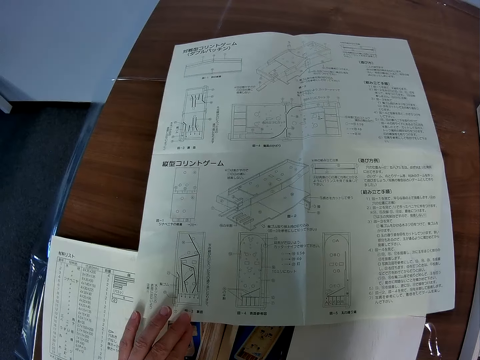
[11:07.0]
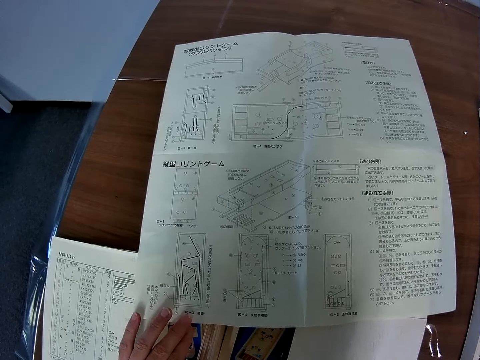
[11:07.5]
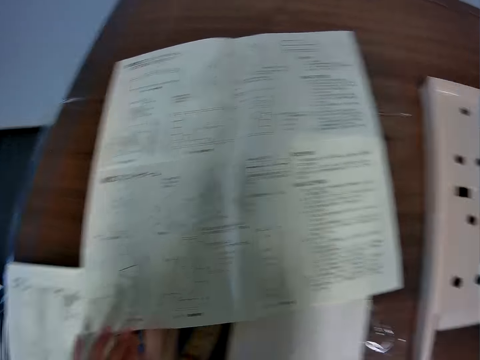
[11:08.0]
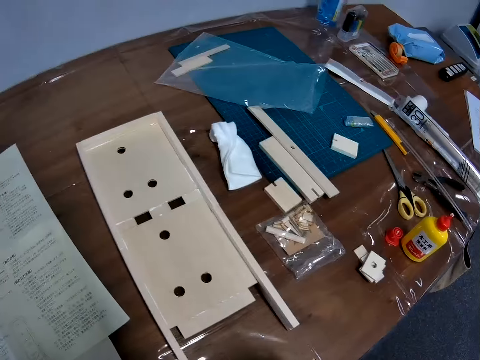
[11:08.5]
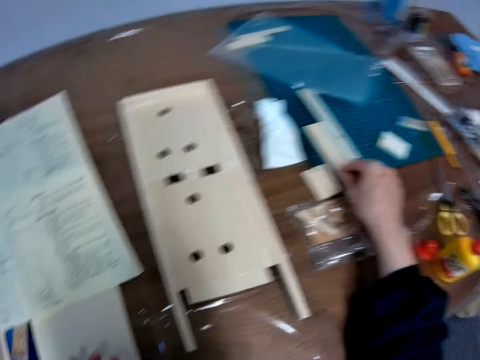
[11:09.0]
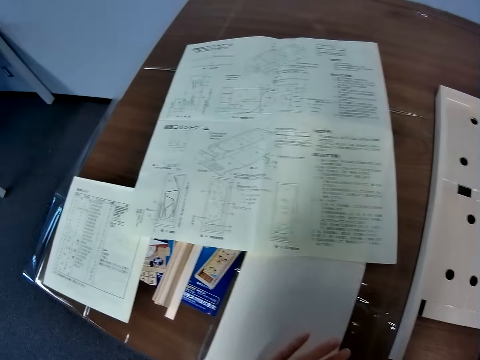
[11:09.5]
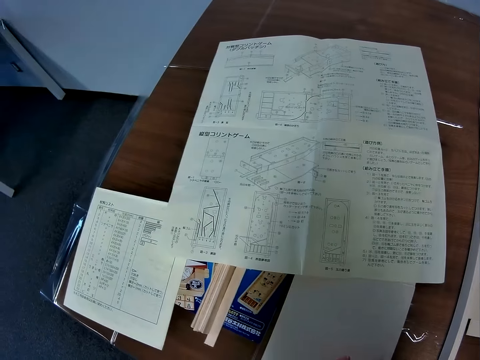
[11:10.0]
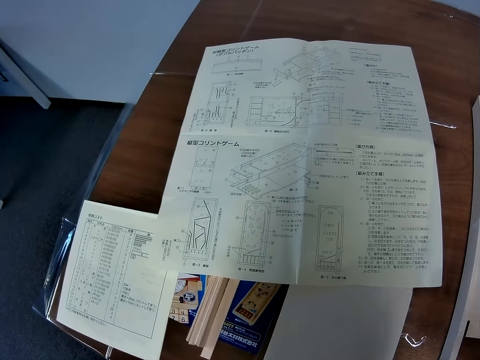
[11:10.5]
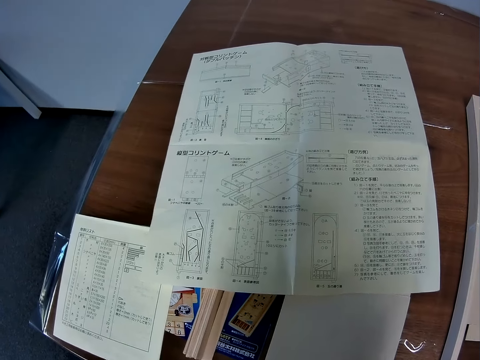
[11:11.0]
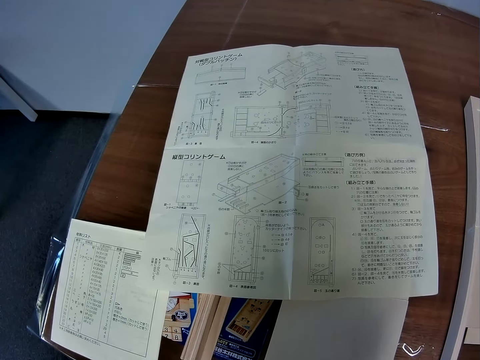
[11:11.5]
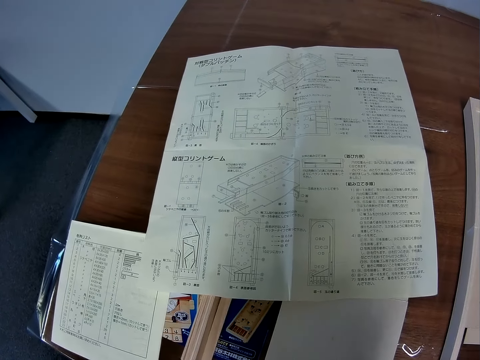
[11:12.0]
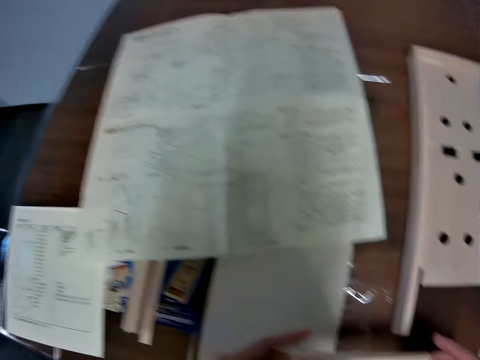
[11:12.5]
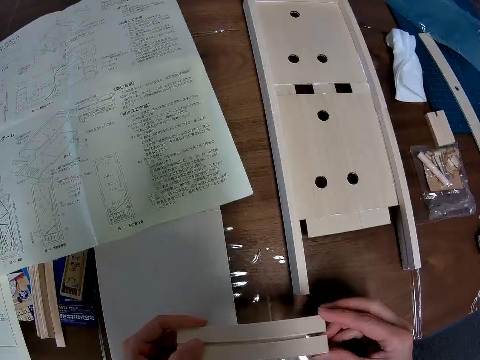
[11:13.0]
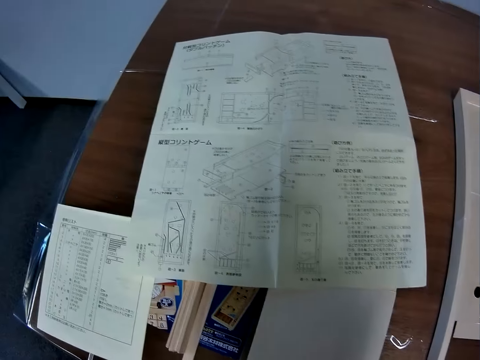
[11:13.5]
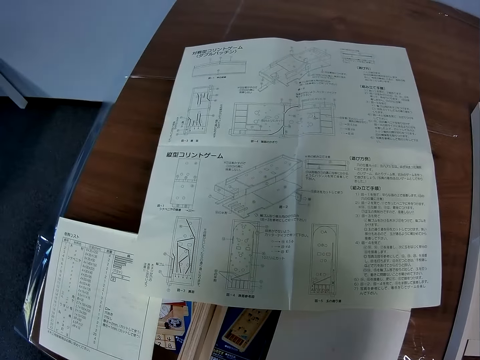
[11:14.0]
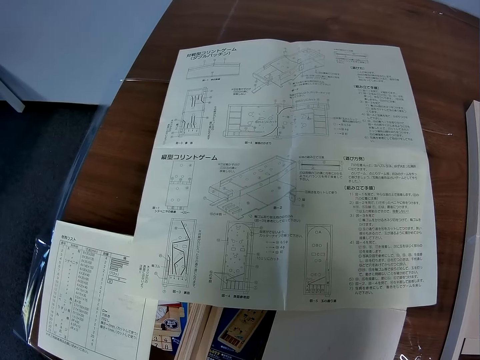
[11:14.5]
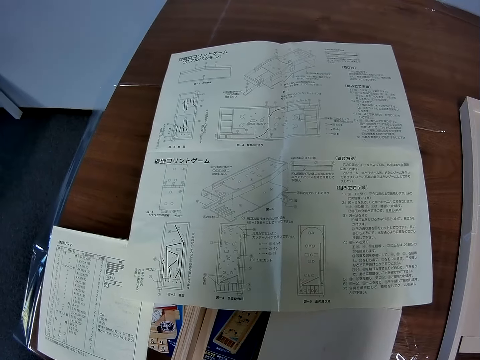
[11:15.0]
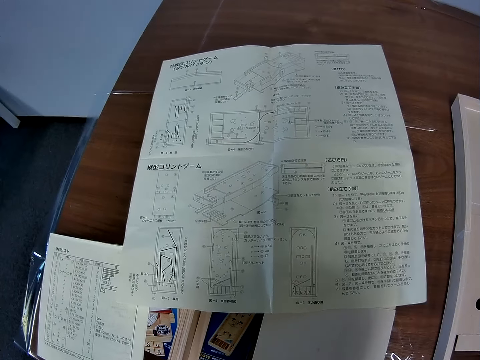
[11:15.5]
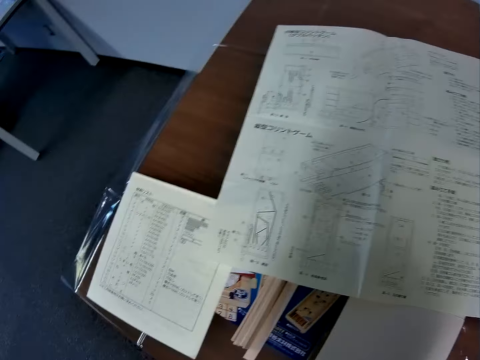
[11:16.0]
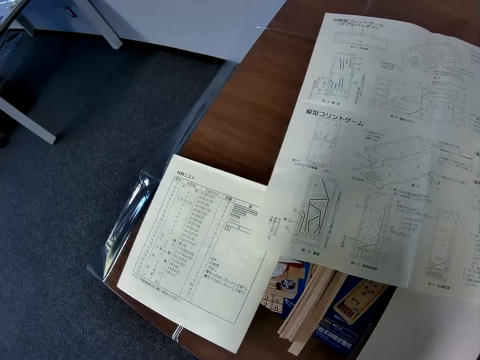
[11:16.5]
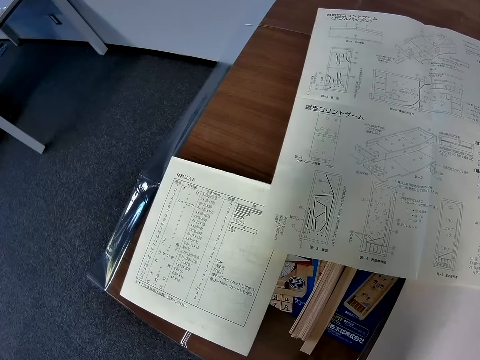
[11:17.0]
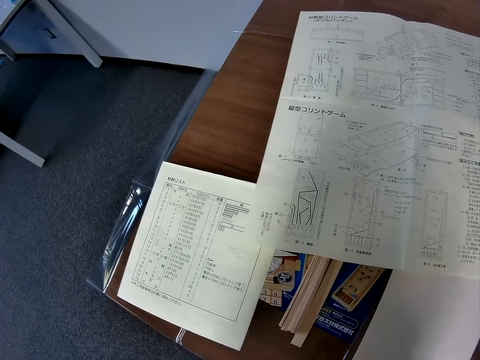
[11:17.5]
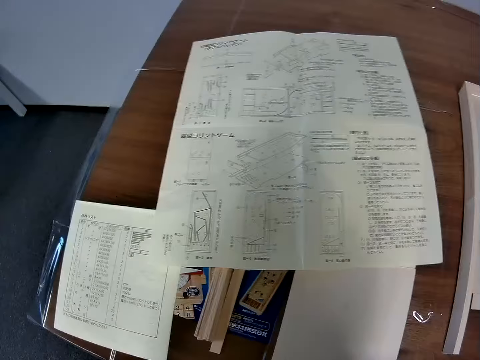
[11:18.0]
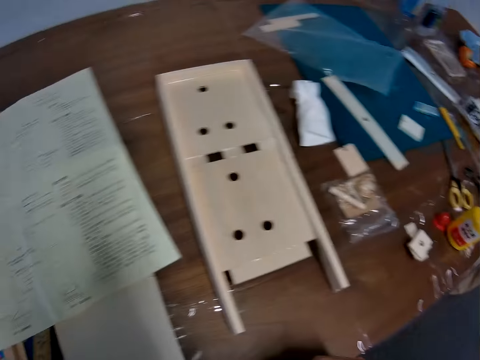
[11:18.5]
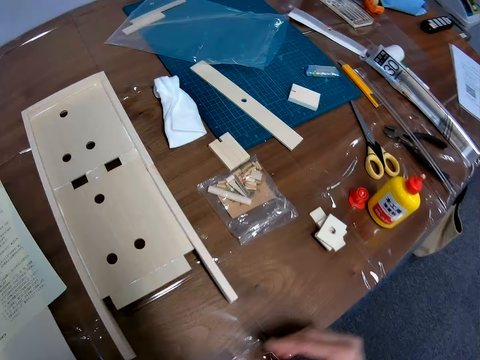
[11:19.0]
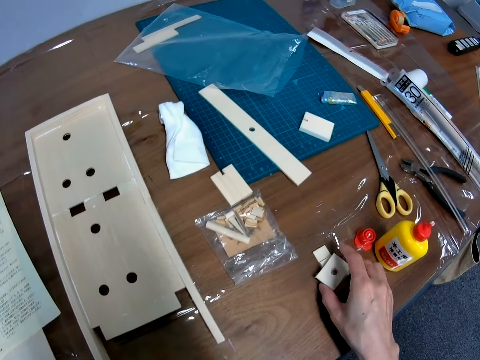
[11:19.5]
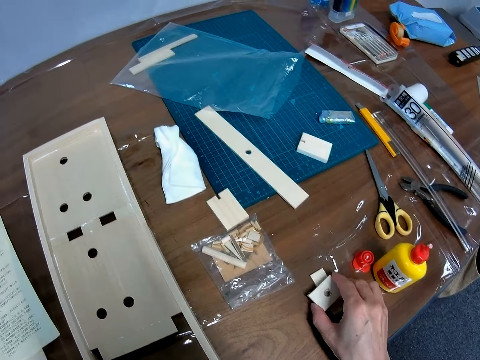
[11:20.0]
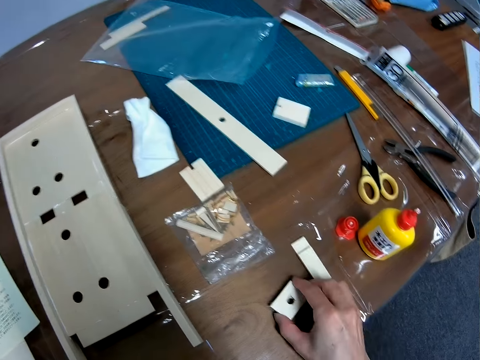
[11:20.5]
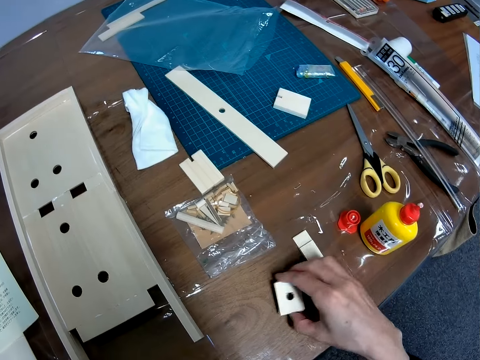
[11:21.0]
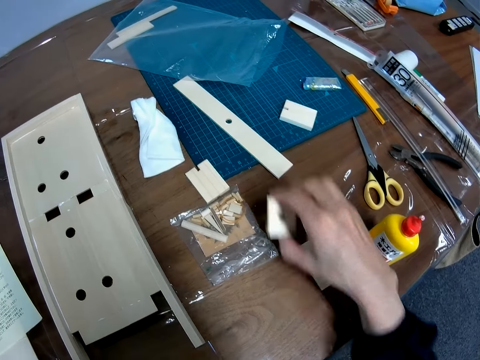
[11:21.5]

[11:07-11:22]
The camera wearer looks in the direction of the wood glue bottle. They pick up a third piece of wood from the table. They continue looking at the blueprint. They hold the third piece with both hands. They continue looking at the blueprint. They look at a paper with symbols on it. They move the pieces of the wooden mechanical model around on the table. They pick up a piece of wood.

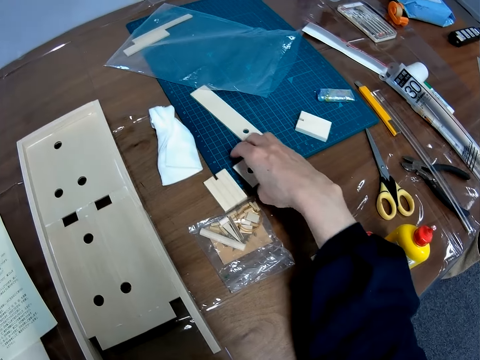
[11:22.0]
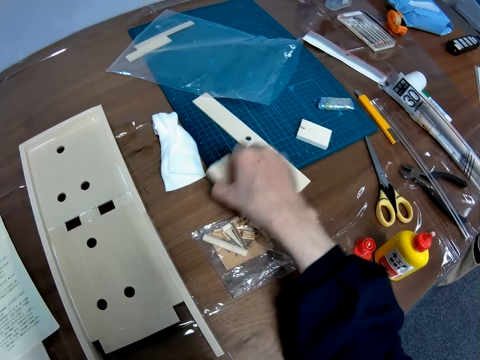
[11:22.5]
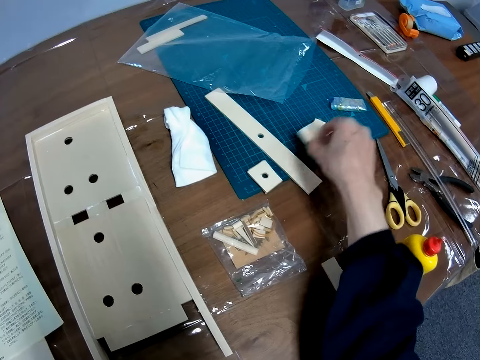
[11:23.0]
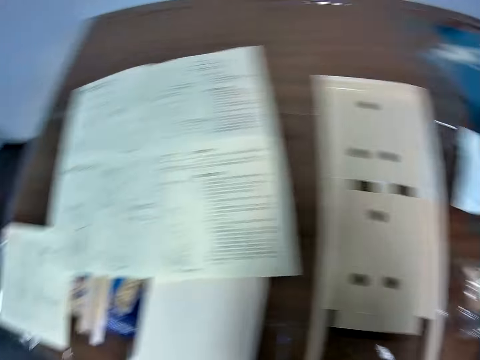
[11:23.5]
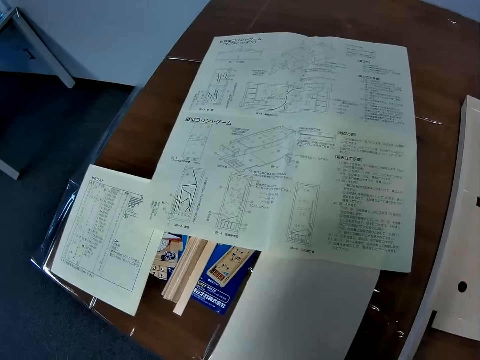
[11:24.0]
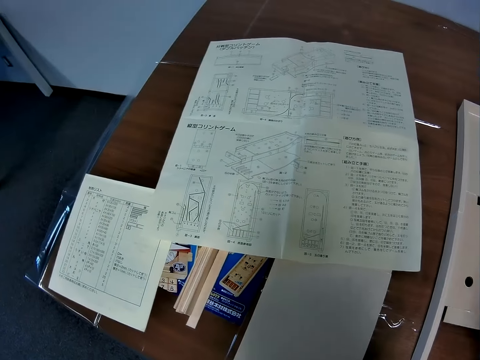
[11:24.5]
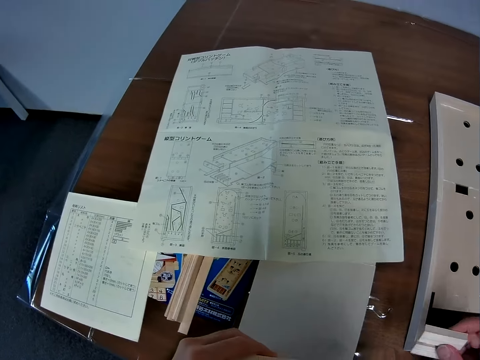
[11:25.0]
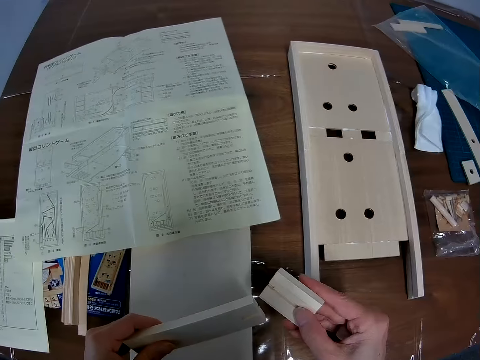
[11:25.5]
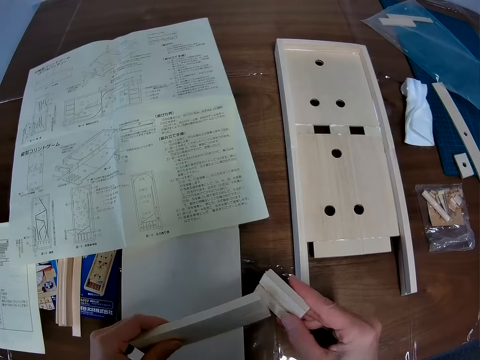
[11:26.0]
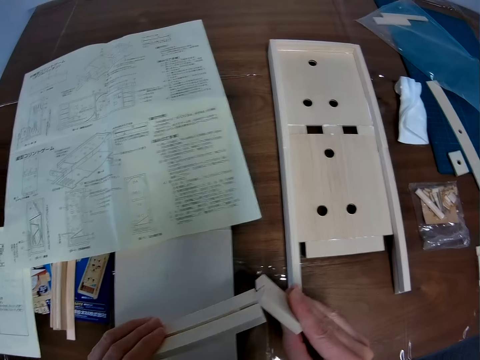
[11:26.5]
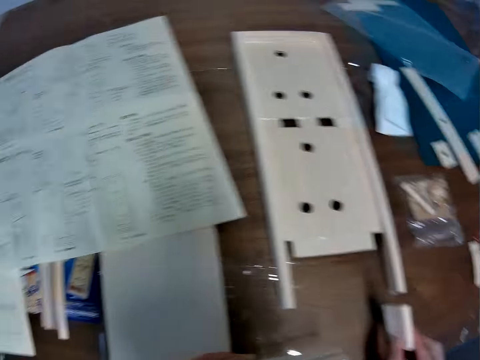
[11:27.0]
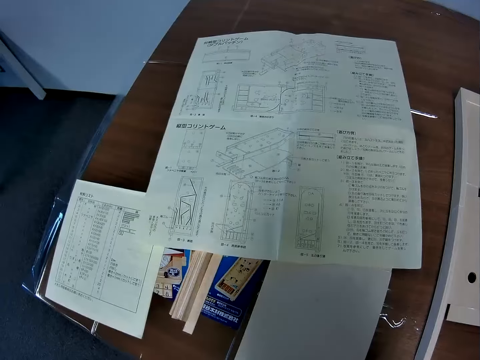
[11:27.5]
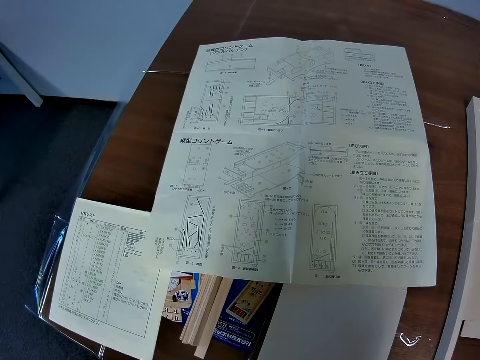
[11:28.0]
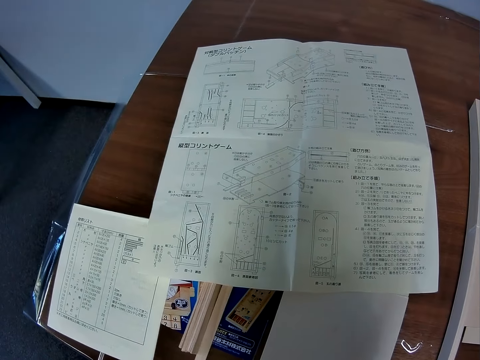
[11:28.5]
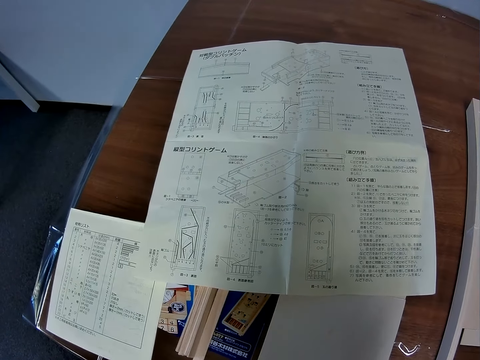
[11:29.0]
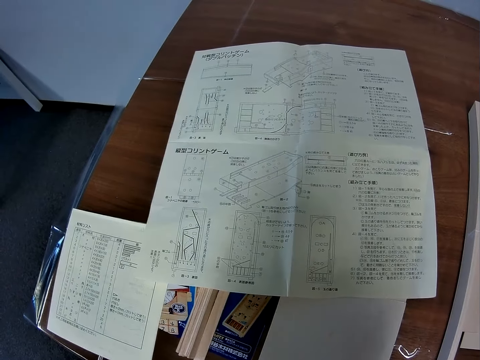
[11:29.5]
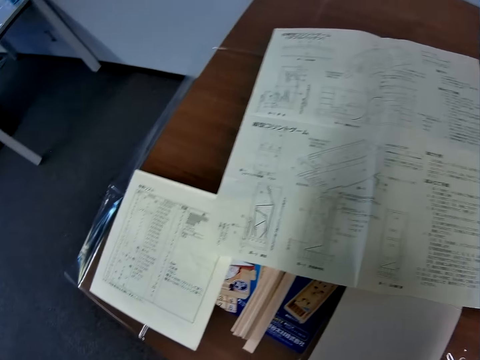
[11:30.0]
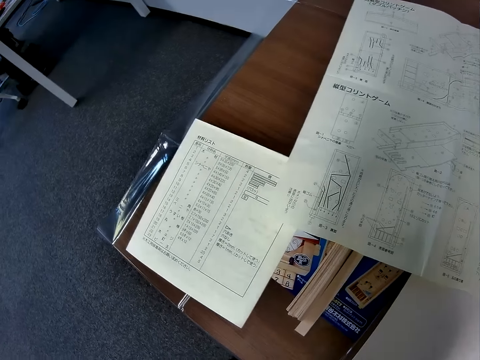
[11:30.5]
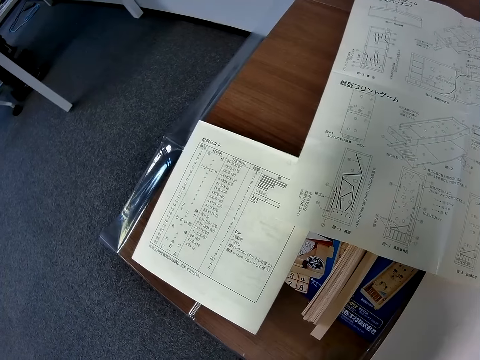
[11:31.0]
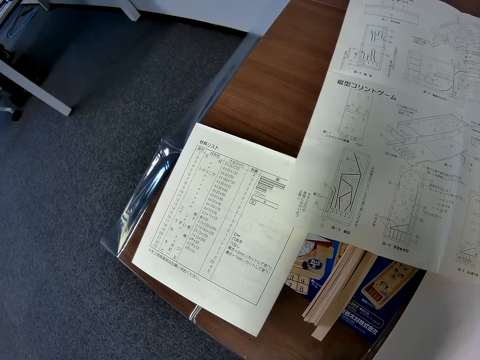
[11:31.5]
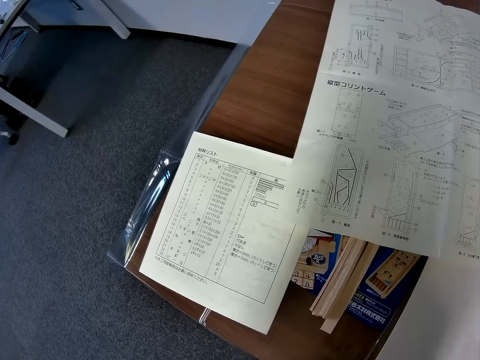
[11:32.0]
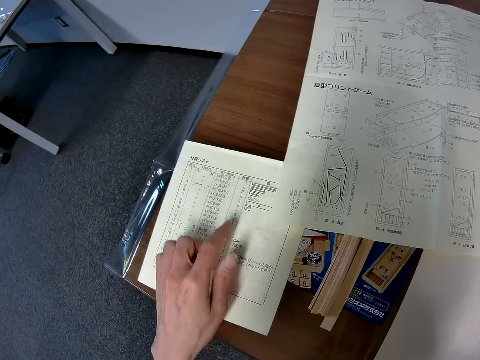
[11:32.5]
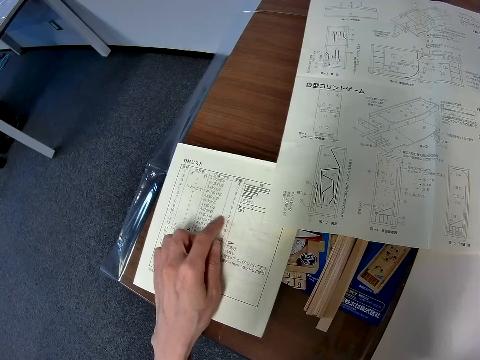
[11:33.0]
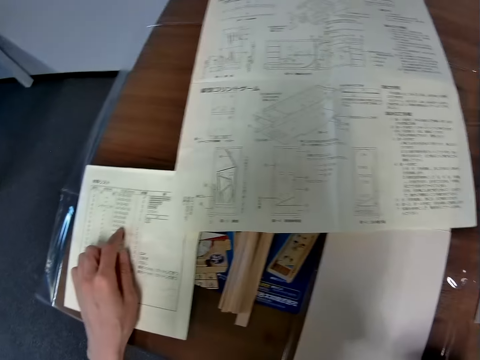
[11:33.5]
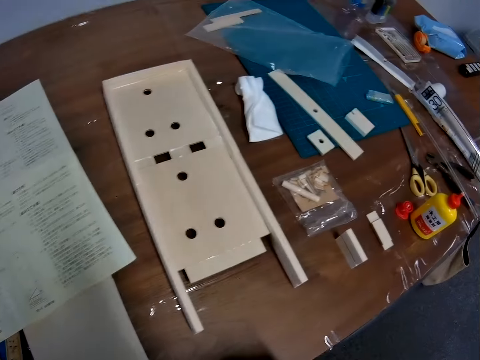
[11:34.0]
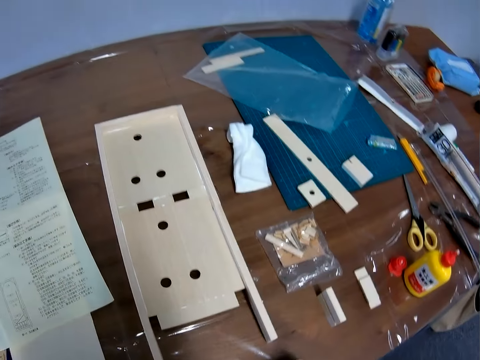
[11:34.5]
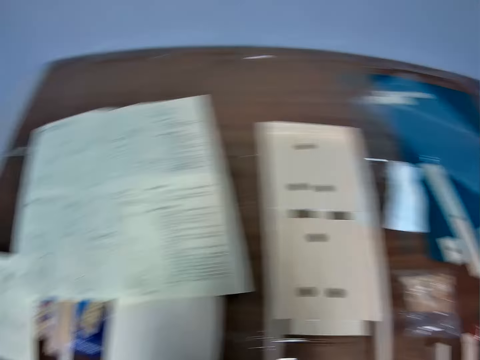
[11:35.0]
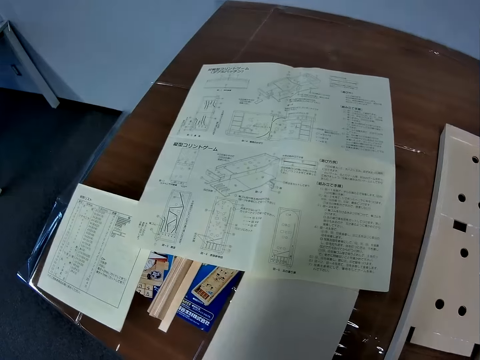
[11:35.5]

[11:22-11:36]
The camera wearer puts the piece of wood down. He picks up a piece of wood and puts the piece of wood down. He looks at the blueprint or sketch paper again. He looks at the pieces of wood in his hands. He holds two pieces in his hands. He looks at the blueprint again. He reads the paper with symbols on it. He touches the sketch paper with his finger. He looks around the table.
